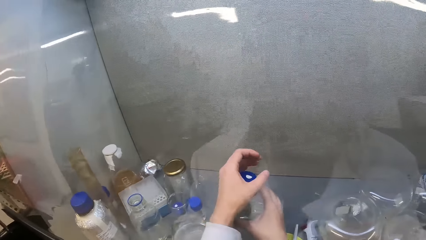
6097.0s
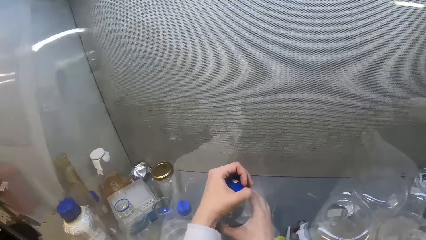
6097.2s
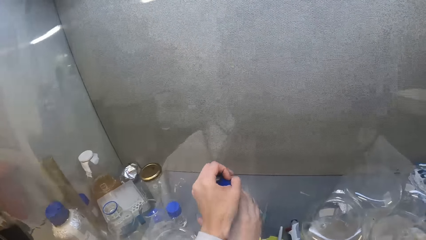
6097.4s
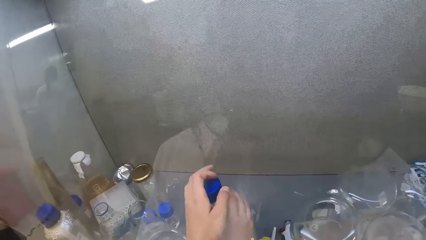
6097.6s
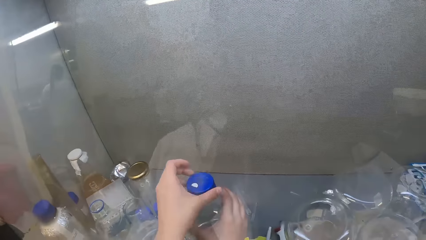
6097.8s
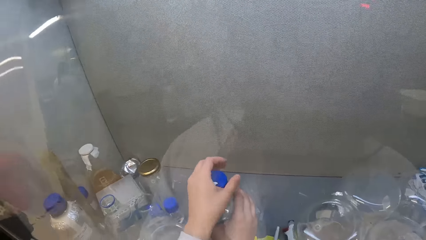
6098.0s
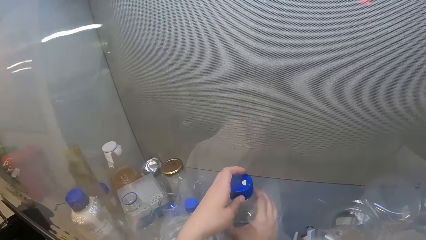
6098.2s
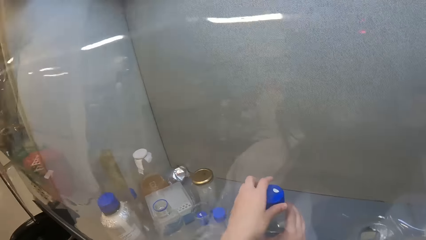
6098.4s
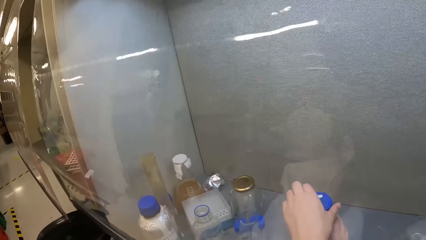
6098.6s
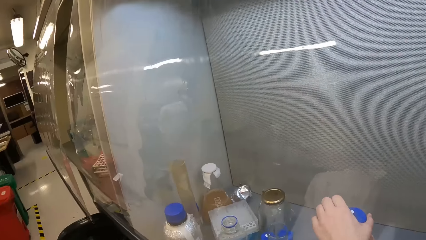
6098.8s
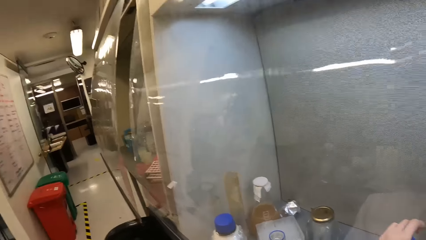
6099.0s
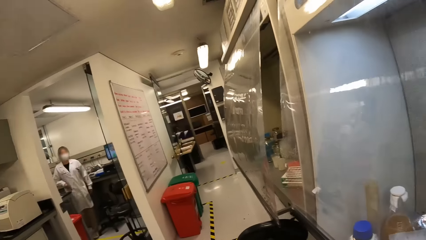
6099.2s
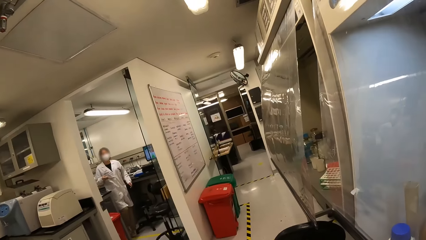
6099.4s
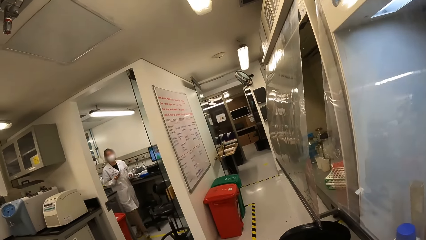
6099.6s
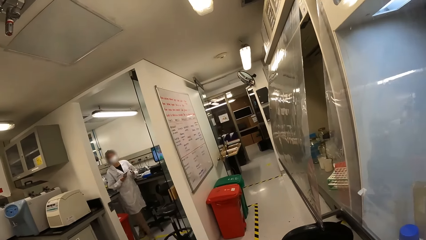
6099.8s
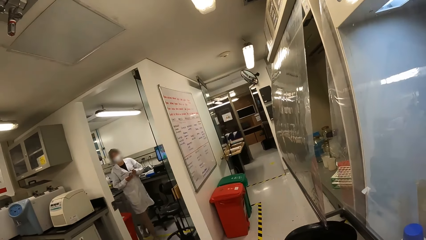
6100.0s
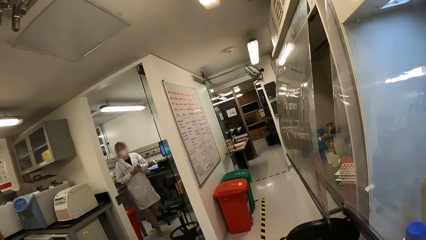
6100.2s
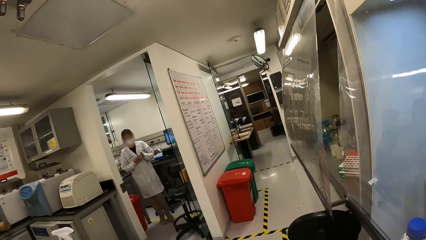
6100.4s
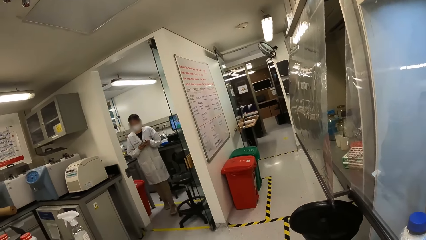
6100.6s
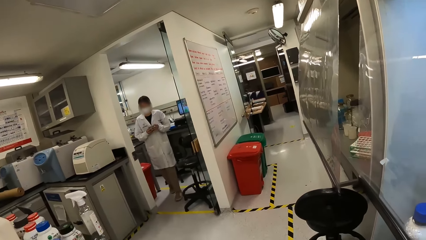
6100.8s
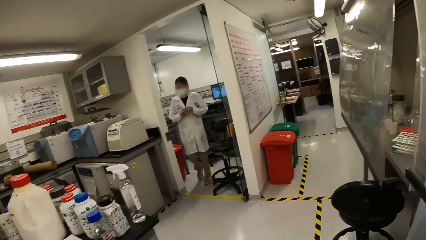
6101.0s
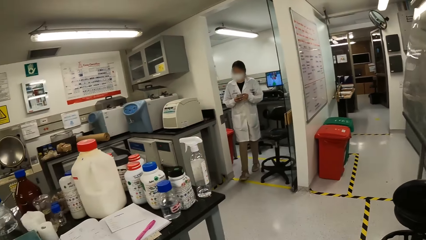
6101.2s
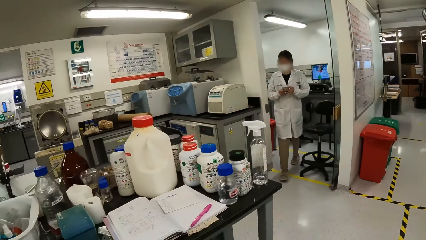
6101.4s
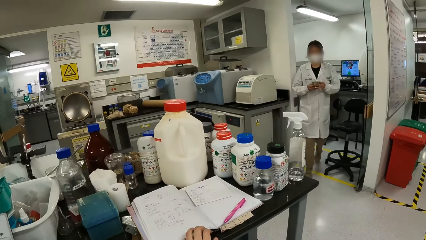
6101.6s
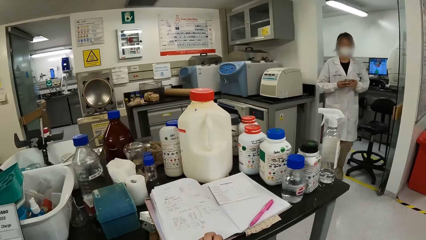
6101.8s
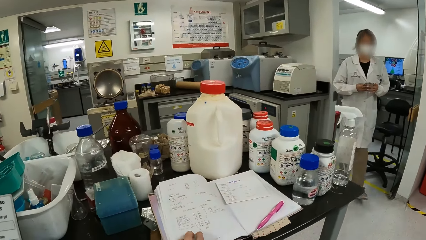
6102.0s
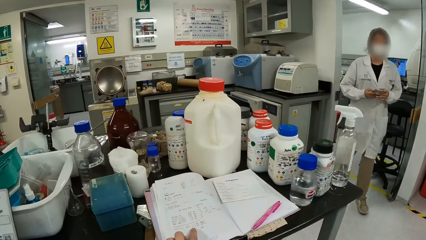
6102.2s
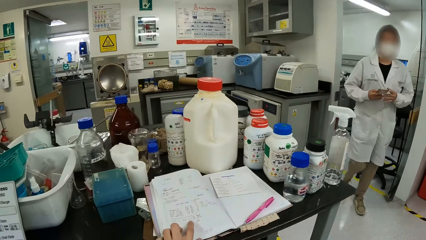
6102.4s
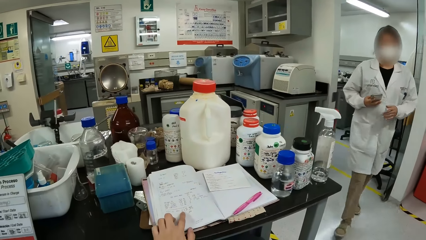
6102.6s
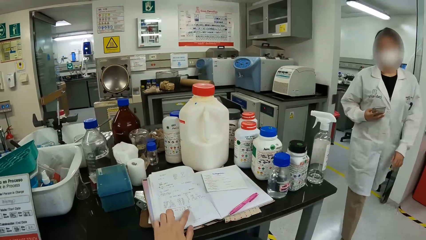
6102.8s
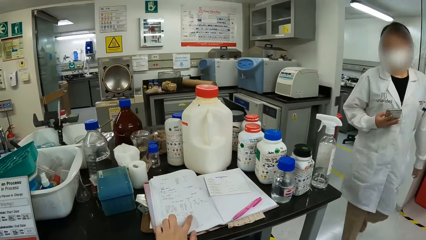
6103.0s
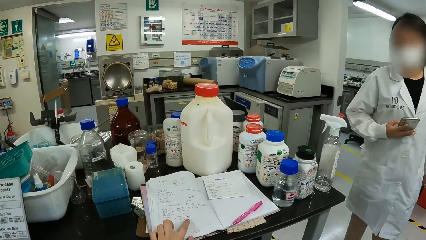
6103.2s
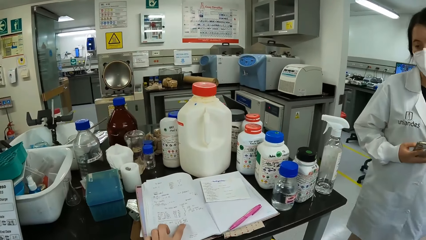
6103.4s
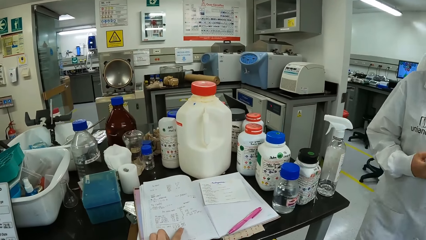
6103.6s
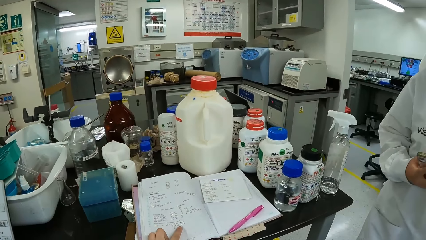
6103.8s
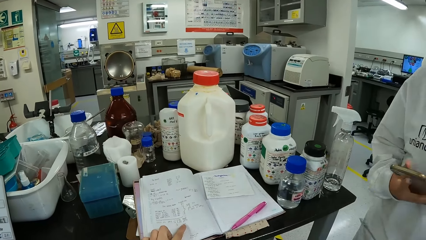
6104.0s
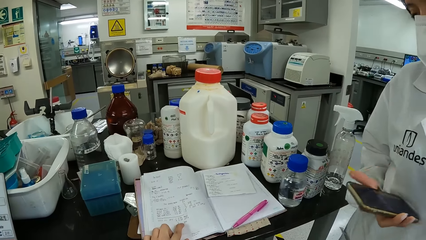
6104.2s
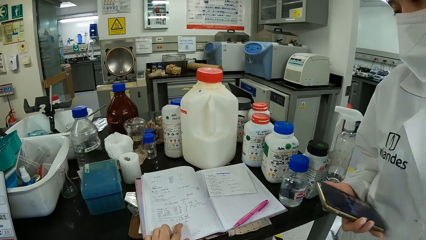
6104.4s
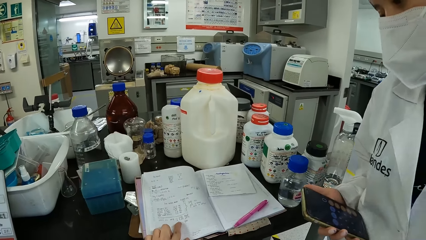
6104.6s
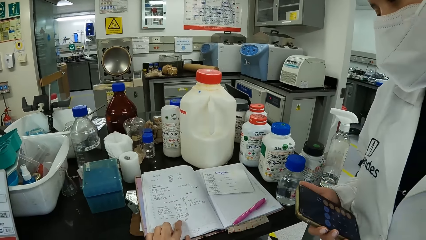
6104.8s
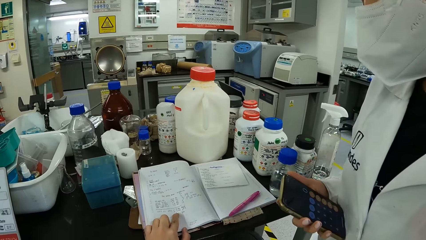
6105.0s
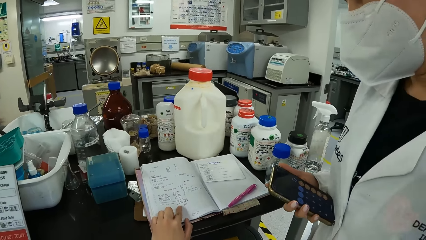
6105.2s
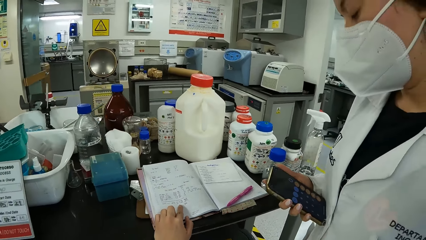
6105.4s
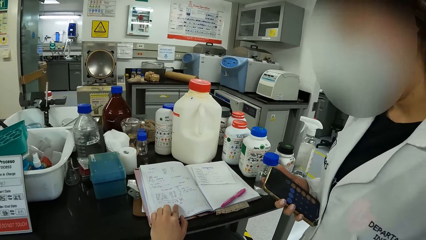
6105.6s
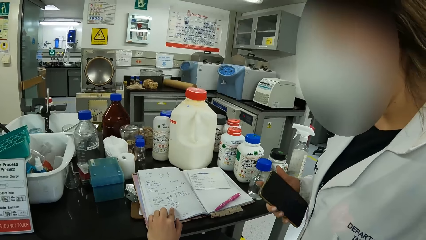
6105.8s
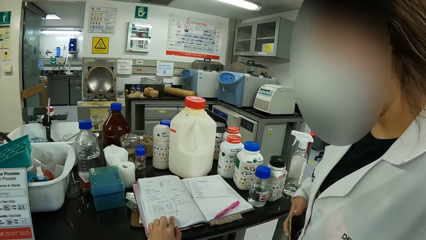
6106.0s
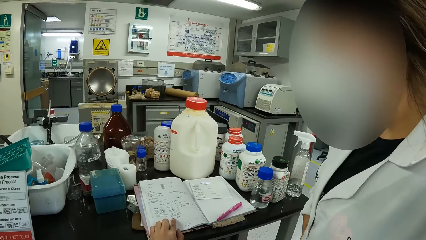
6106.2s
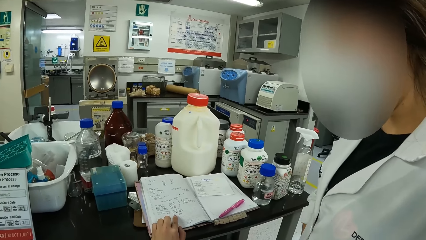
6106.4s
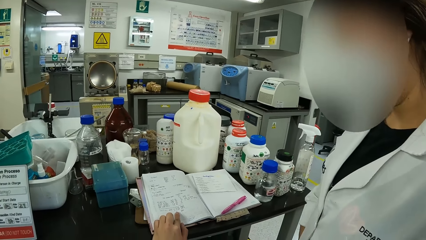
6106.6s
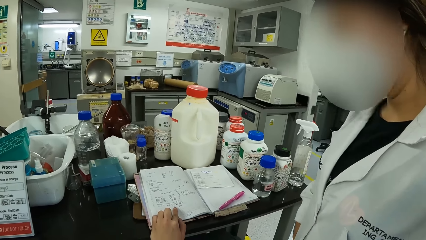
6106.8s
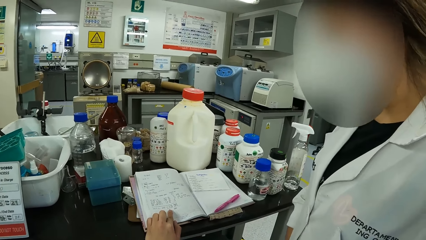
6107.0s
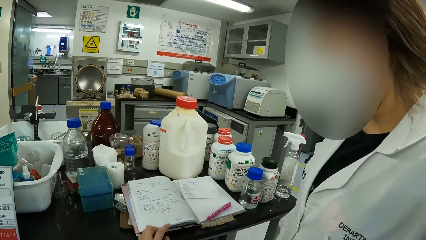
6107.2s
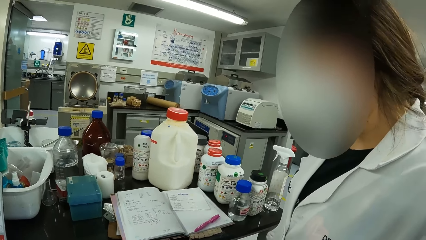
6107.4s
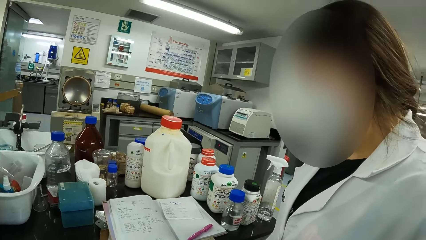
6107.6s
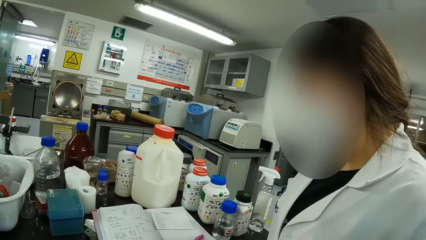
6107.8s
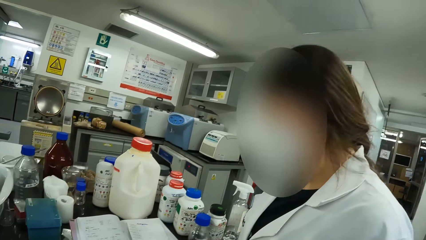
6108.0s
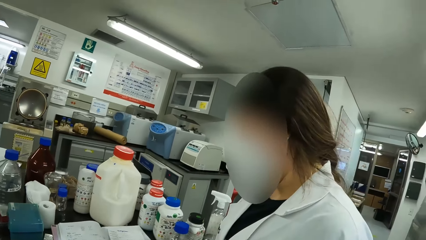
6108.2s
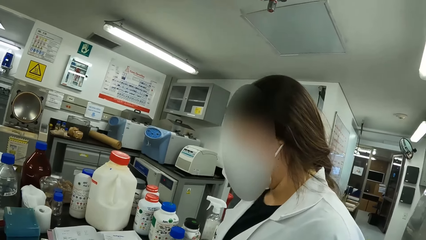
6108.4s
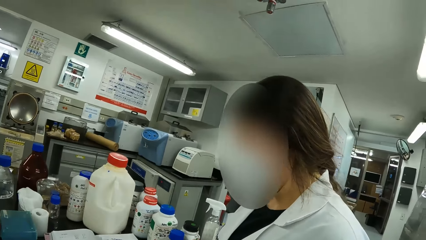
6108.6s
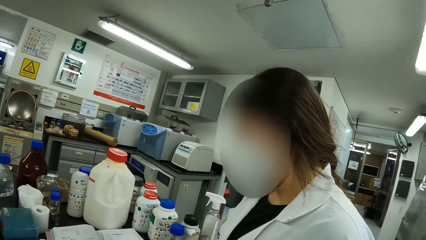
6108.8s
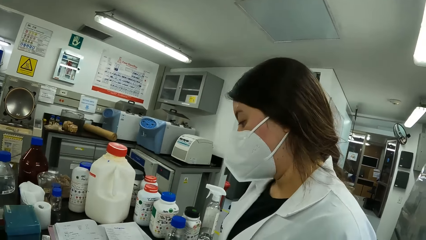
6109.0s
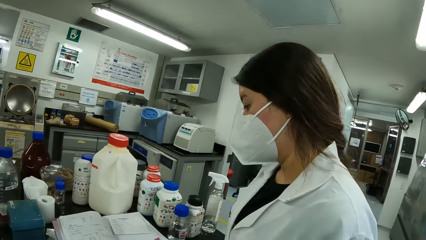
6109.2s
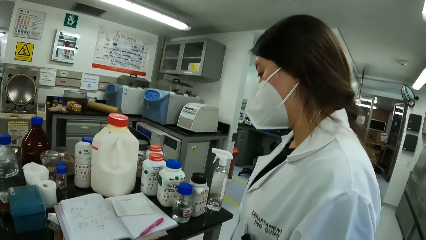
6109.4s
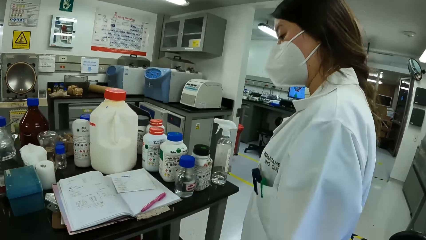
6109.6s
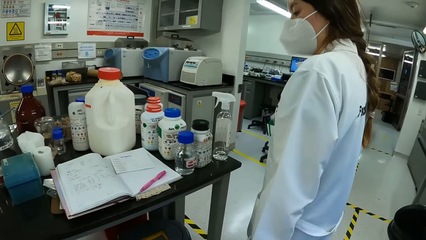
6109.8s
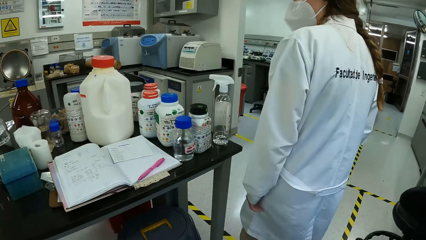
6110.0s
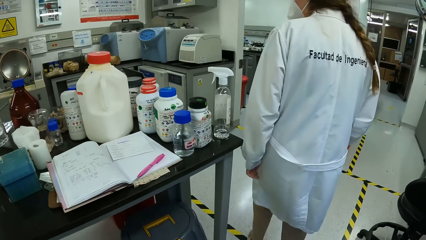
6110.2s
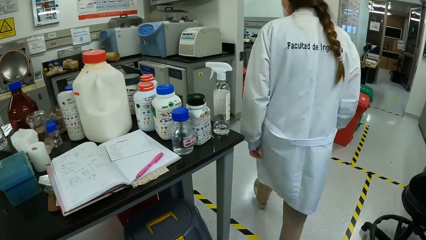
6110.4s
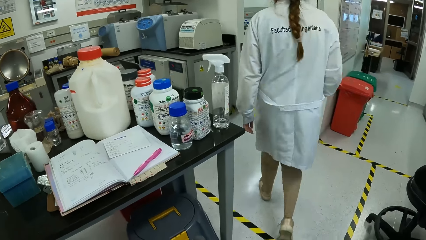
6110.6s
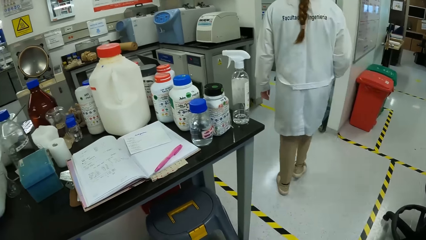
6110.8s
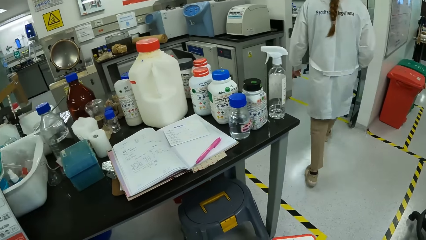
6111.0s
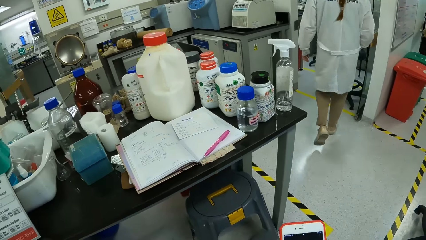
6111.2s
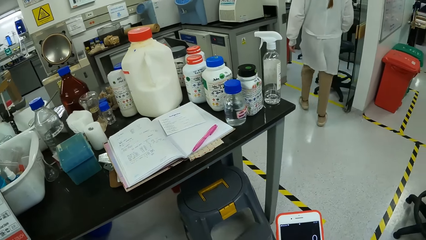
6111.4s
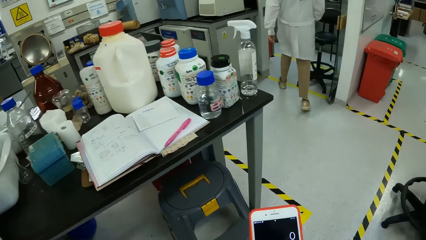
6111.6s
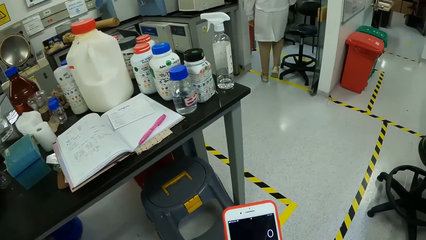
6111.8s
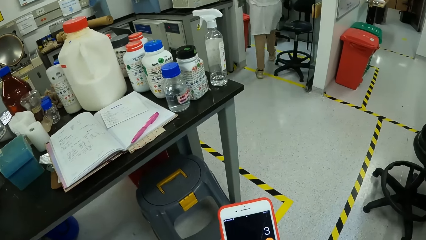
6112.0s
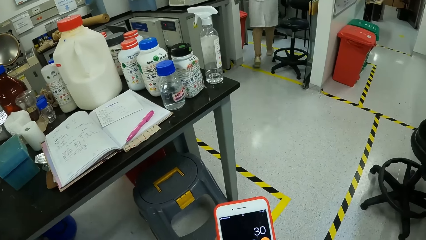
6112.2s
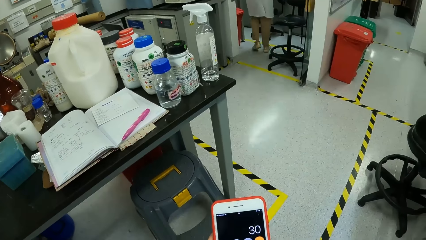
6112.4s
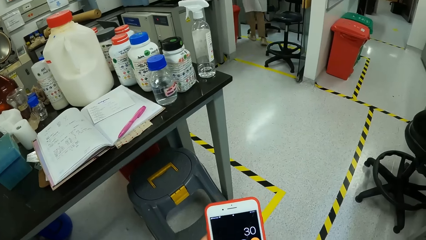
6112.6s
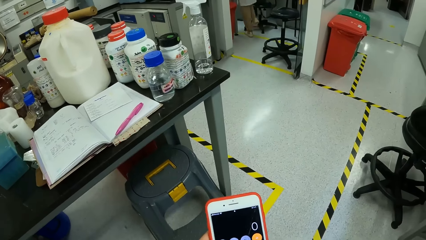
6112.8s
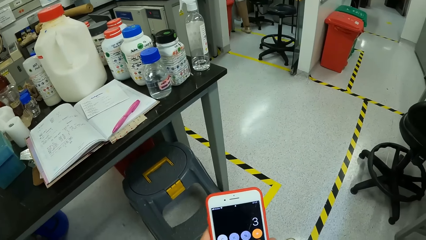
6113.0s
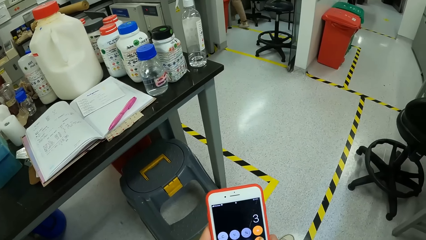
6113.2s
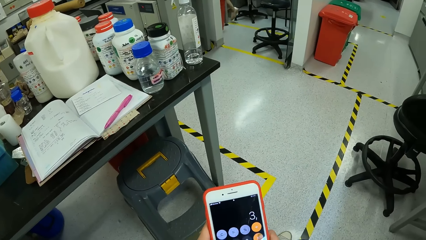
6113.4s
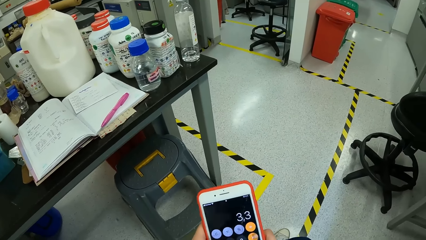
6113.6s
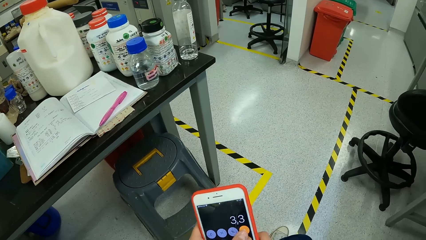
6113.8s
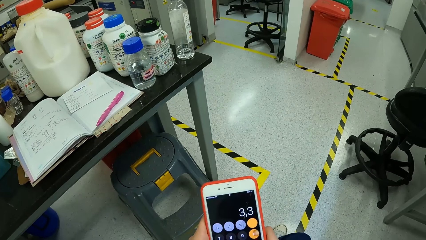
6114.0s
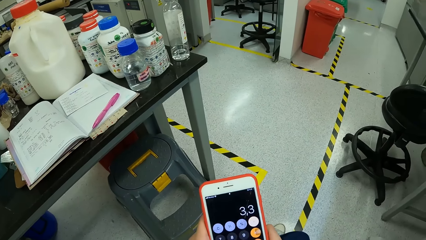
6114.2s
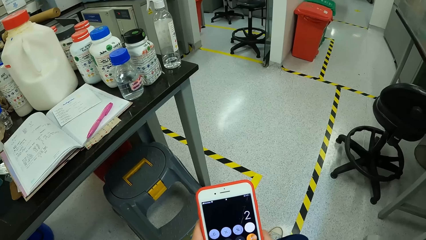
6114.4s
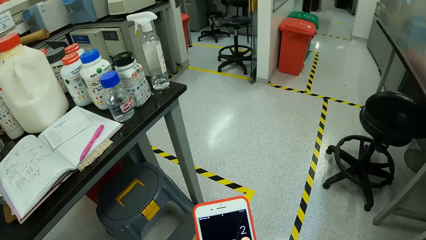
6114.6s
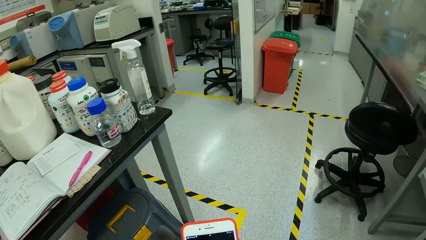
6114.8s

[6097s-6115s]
The camera wearer opens the bottle lid. They look around the room. A woman walks in the room. The camera wearer looks around. They read the book. The woman places the phone in the pocket. The camera wearer looks around. The woman walks in the room. The camera wearer looks around. They operate the phone.
